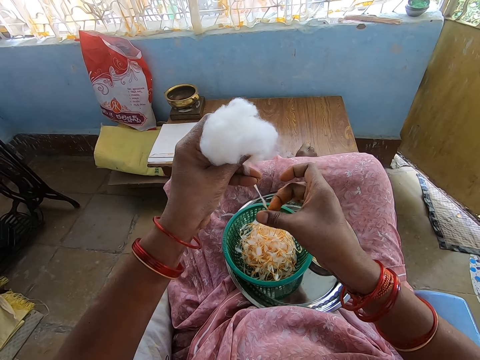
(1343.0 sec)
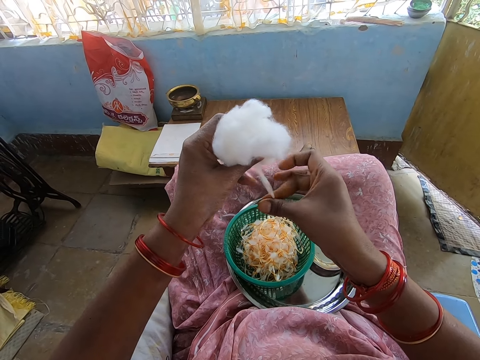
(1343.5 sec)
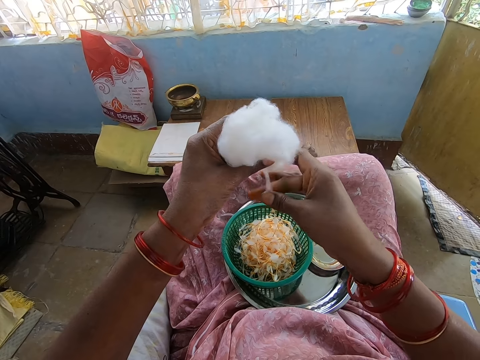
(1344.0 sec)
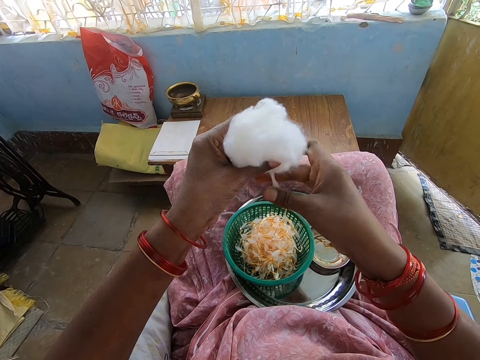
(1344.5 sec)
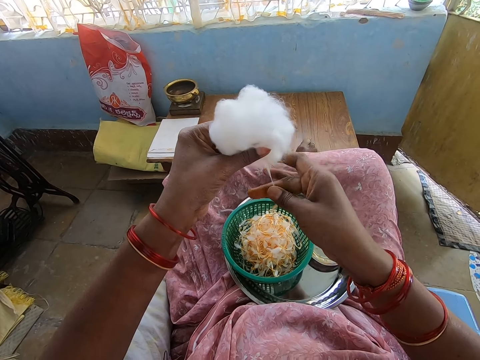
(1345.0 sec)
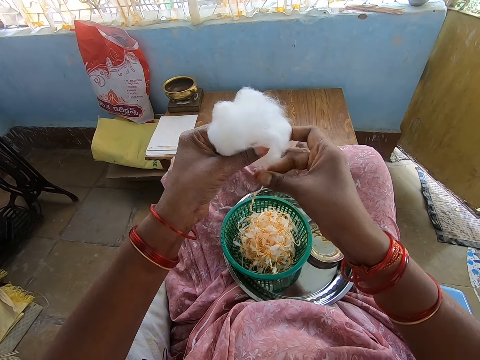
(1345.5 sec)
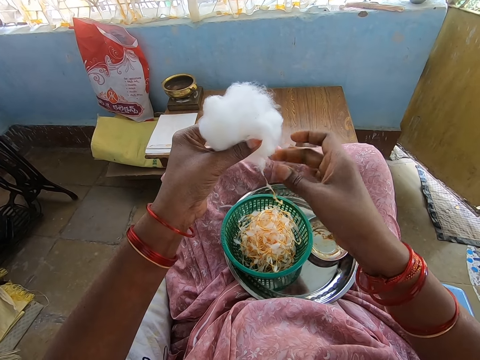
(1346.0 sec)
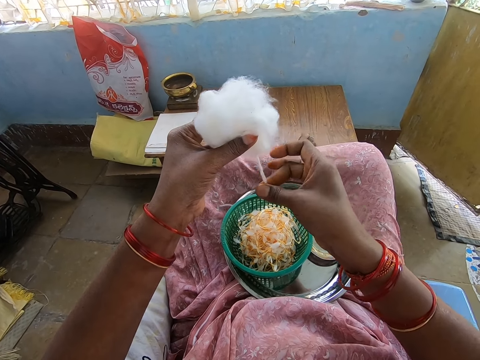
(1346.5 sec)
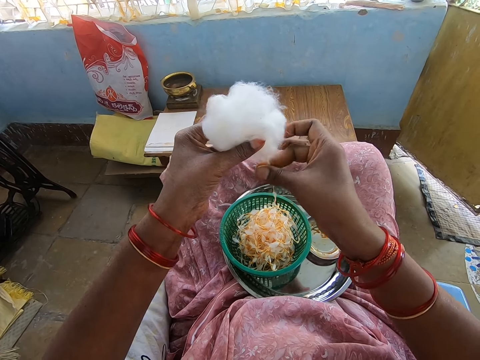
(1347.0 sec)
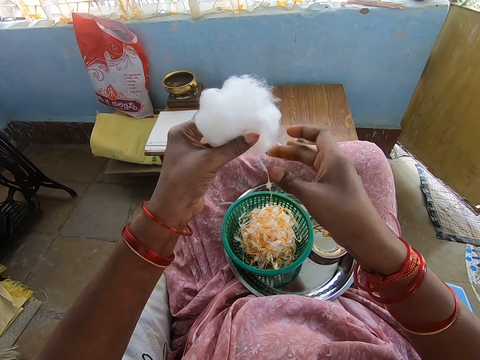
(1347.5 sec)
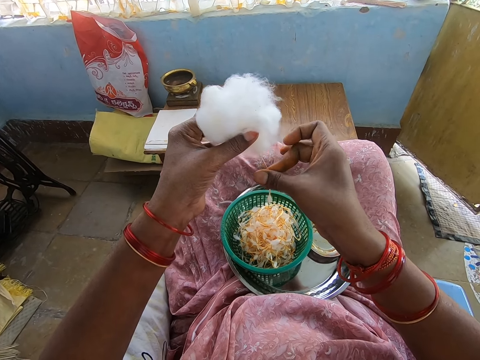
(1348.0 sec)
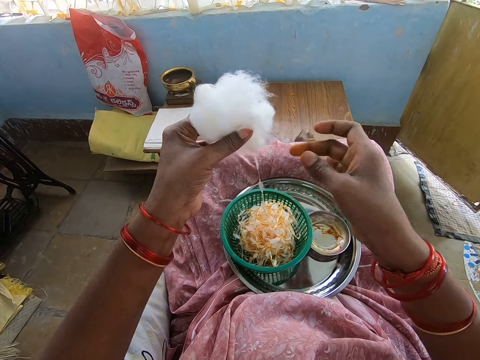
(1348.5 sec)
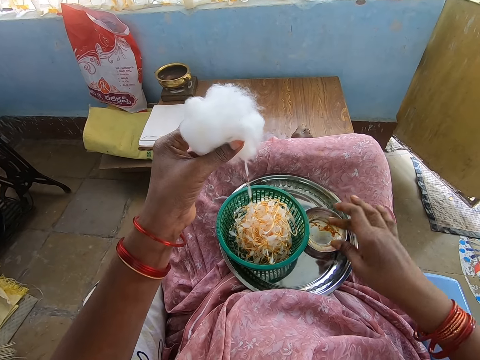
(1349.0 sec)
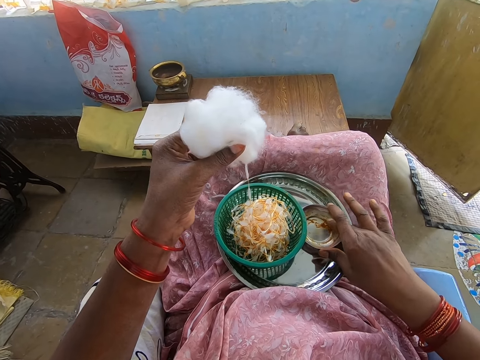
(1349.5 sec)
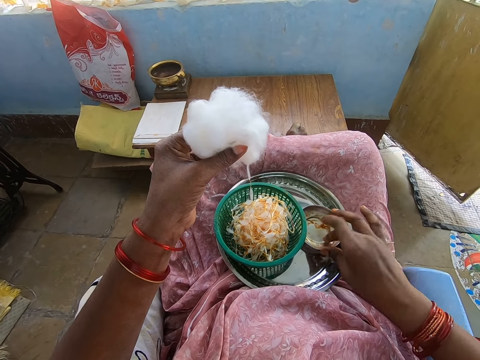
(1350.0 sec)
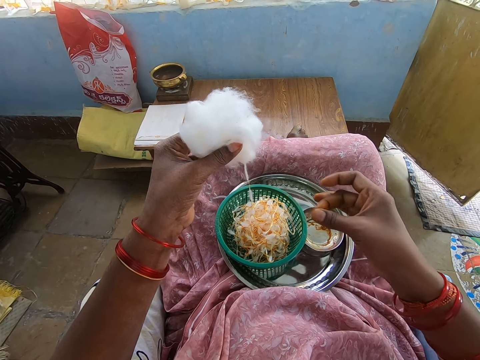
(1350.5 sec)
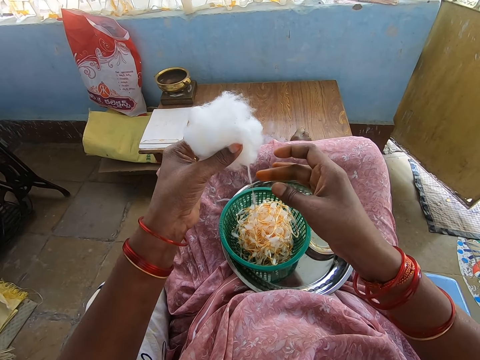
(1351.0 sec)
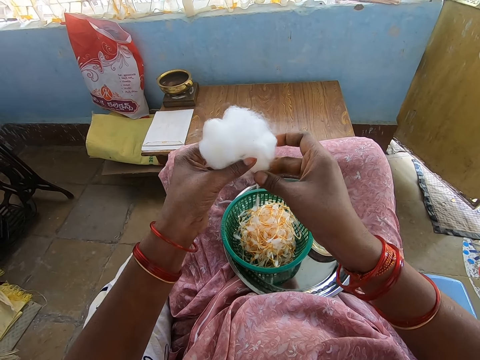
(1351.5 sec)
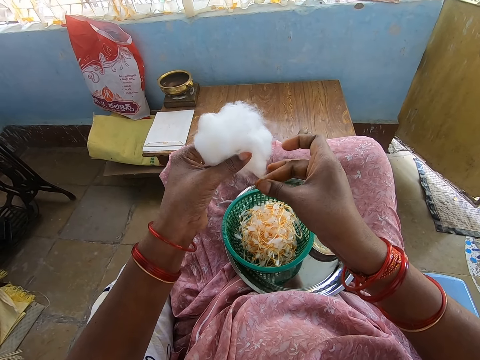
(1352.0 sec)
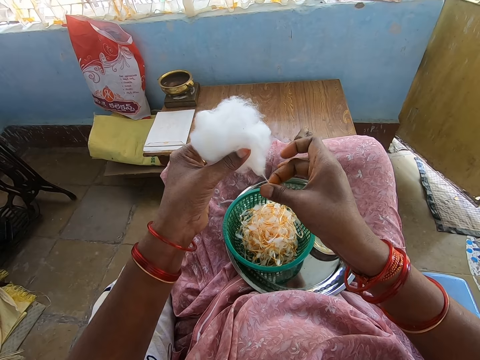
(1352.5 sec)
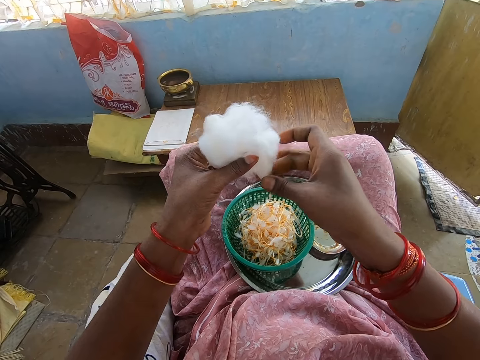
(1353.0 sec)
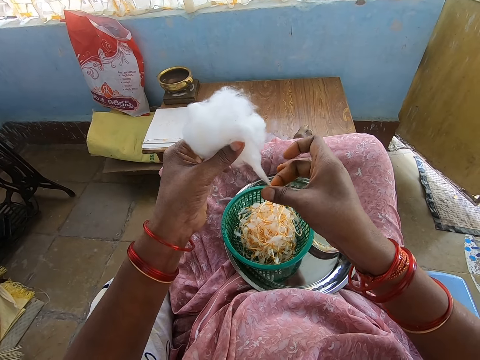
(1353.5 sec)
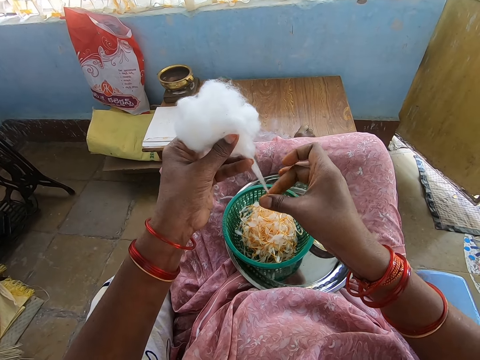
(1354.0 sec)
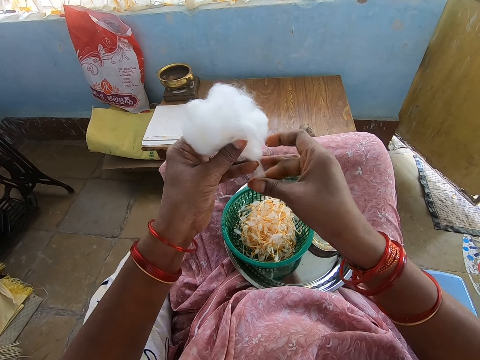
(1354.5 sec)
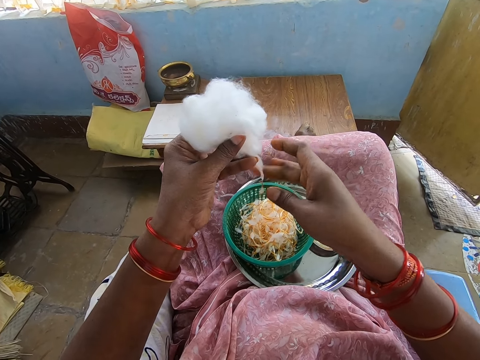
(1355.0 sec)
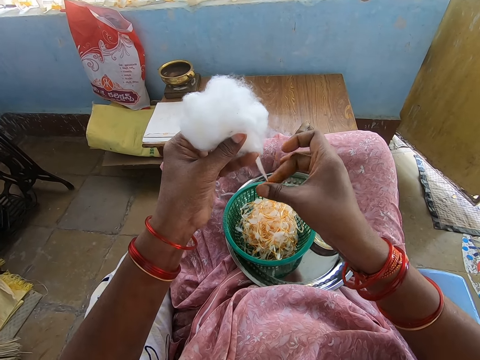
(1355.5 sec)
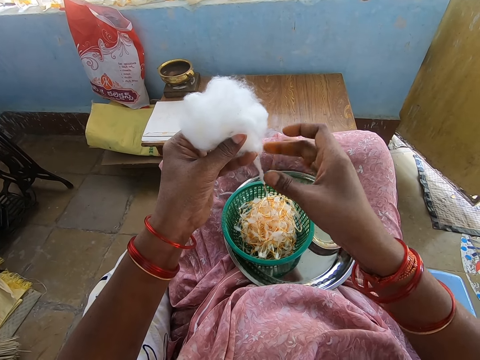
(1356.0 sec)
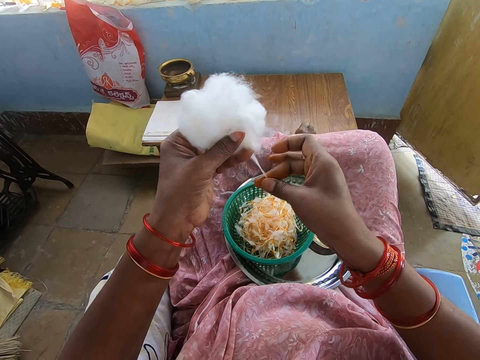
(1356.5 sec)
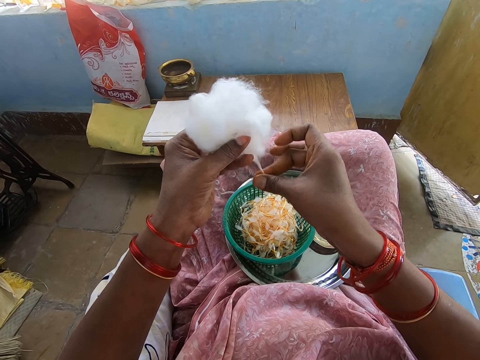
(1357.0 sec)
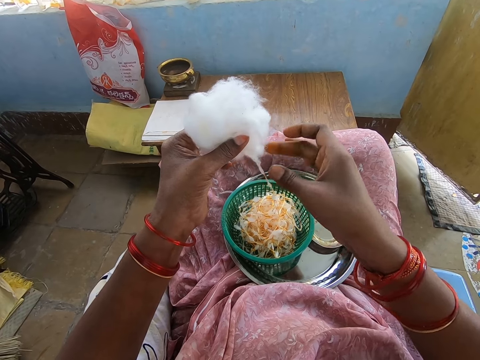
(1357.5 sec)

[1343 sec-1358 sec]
The camera wearer pulls the cotton. She twists the cotton. She wipes her right hand in the container of grease in the tray on her lap. She scoops something. She rubs the grease on her right hand. She twists the yarn from the wool in her left hand into the sieve in the tray with her greasy right hand.

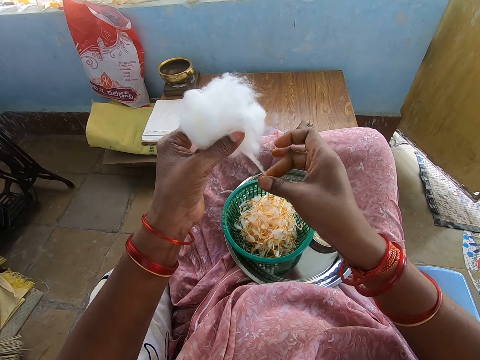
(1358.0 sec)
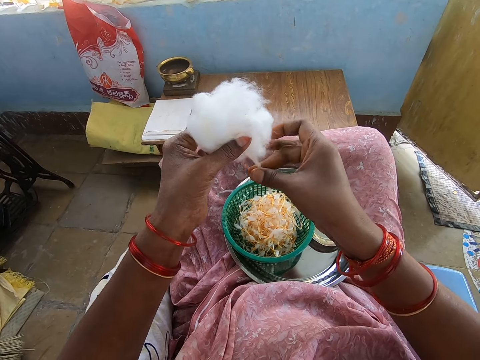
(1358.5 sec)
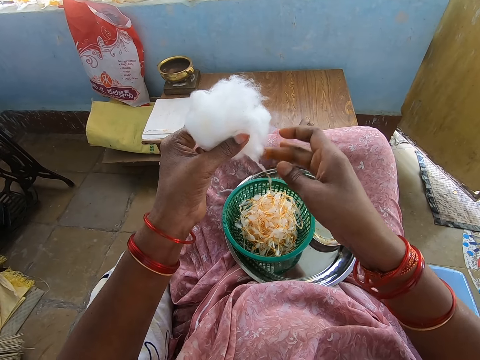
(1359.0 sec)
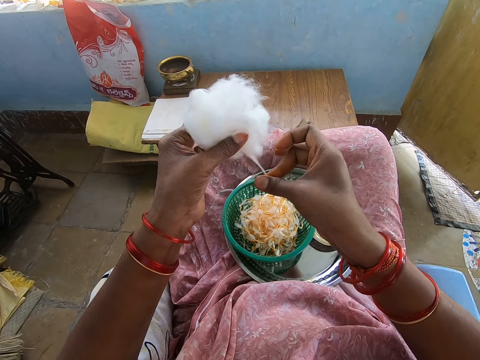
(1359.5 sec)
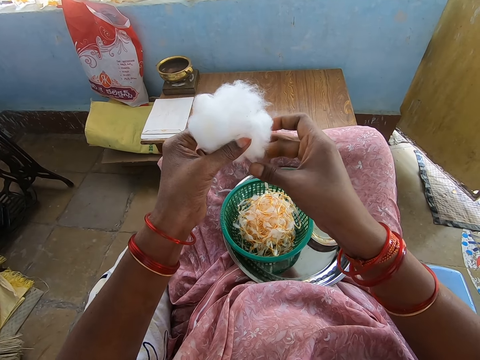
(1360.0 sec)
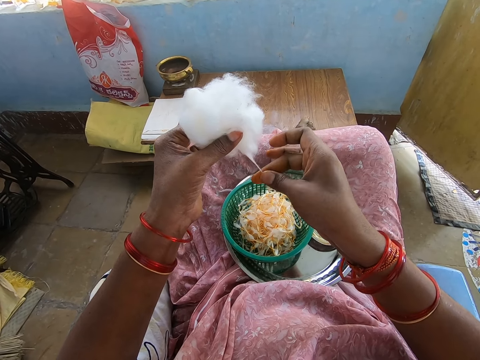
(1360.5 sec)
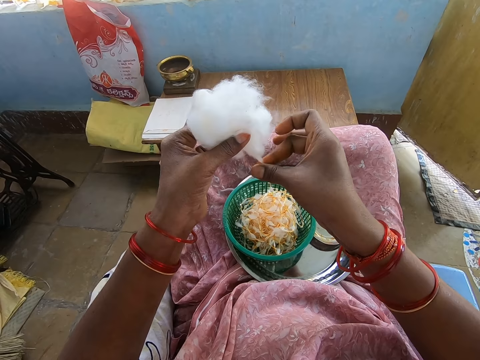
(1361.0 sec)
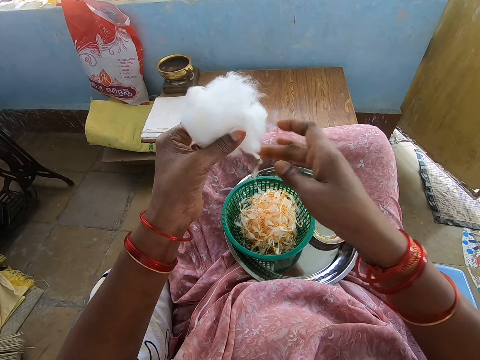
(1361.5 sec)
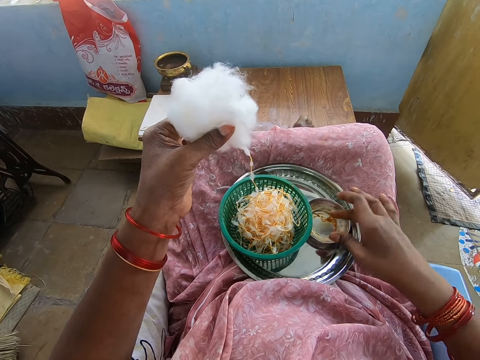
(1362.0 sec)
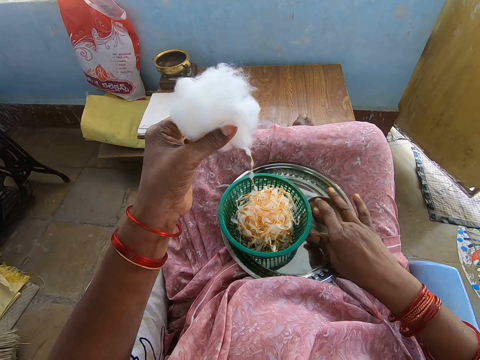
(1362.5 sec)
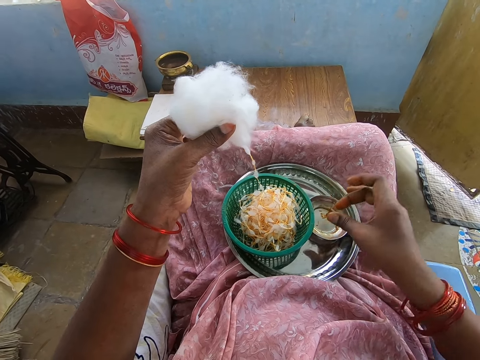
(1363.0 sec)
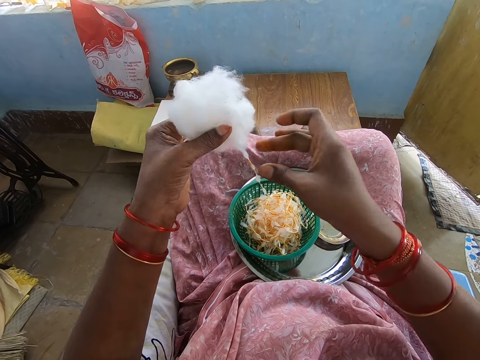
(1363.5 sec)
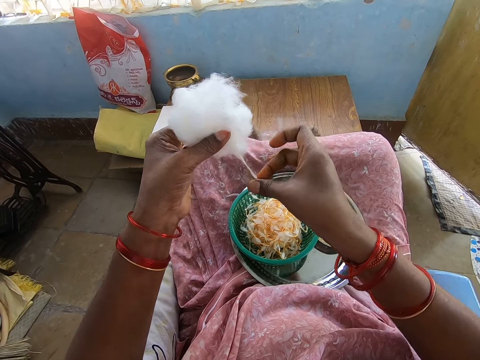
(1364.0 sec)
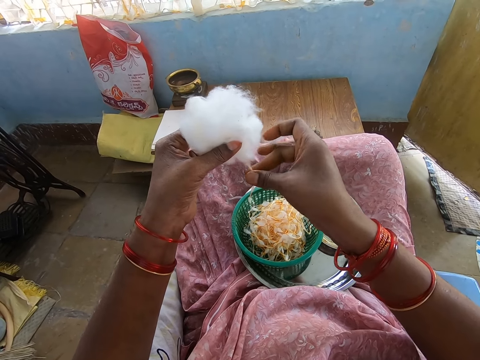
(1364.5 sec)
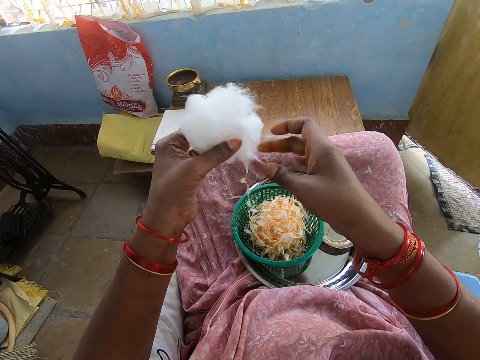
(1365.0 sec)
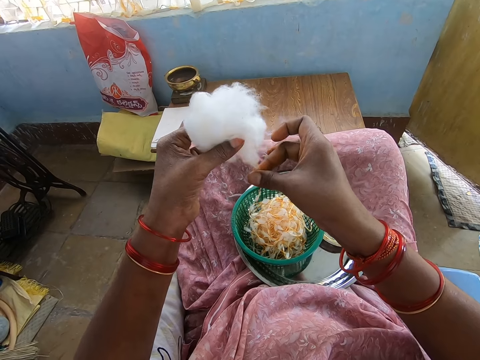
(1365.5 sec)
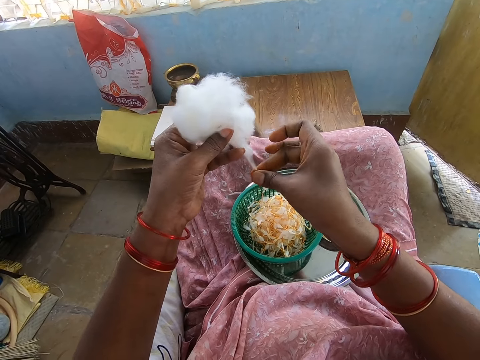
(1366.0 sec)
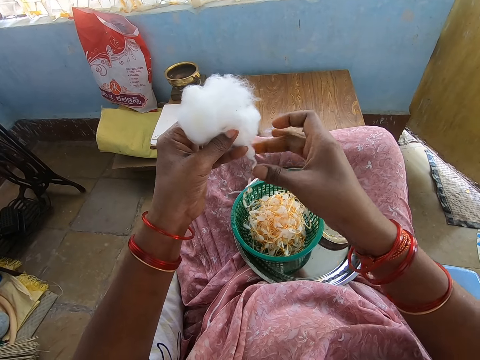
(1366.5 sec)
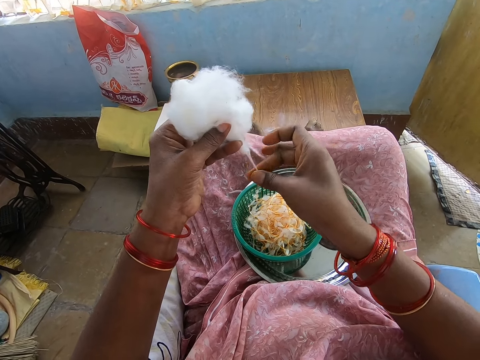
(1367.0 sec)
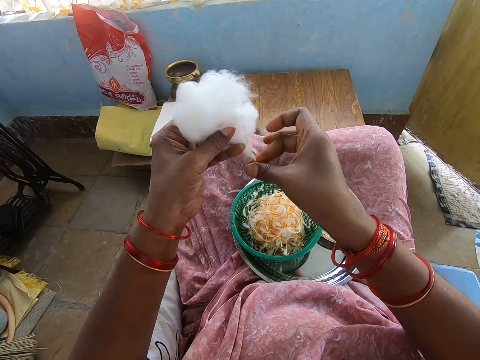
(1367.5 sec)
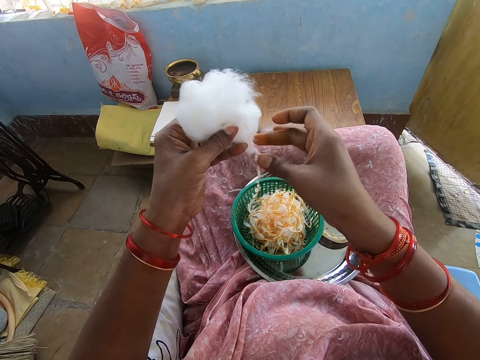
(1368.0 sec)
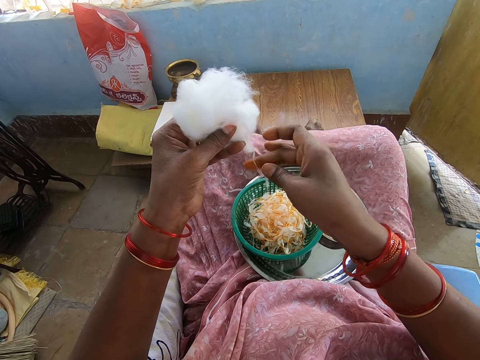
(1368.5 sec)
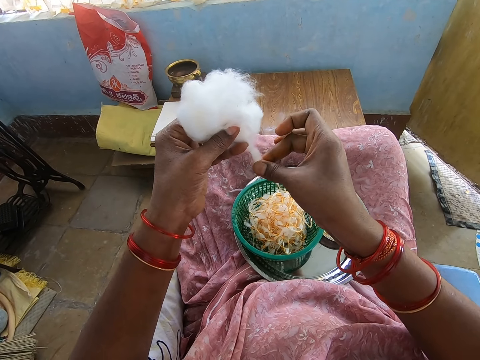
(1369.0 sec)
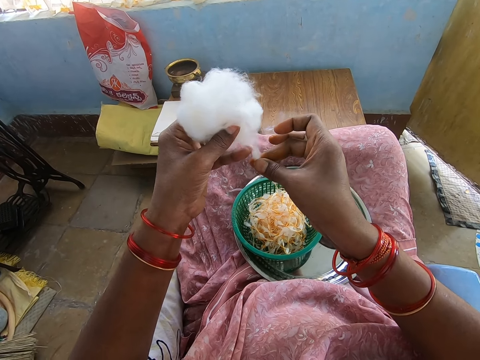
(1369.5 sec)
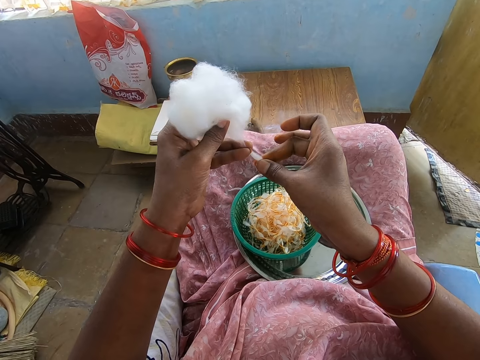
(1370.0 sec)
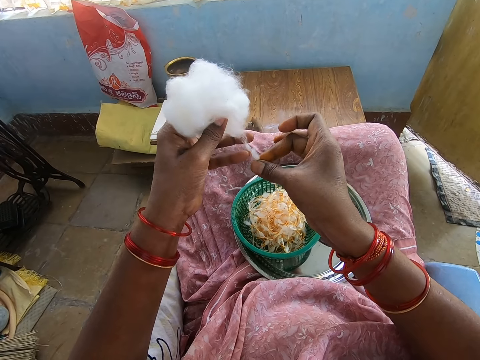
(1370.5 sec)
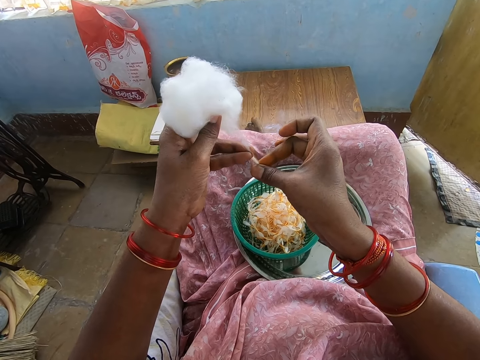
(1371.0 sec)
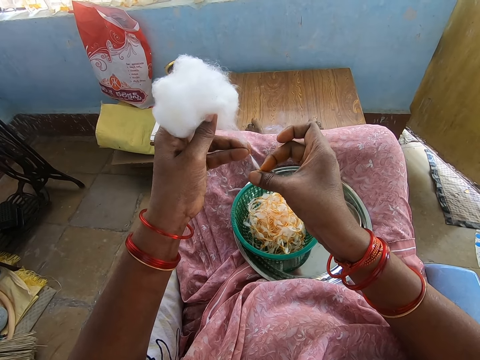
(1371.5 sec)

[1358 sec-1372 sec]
The camera wearer wipes her right hand in the container of grease in the tray on her lap. She scoops something. She rubs the grease on her right hand. She twists the yarn from the wool in her left hand into the sieve in the tray with her greasy right hand.
